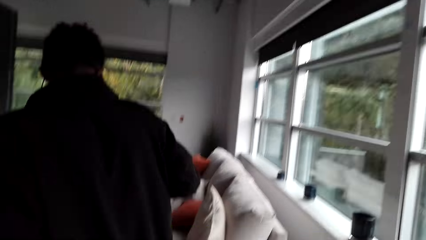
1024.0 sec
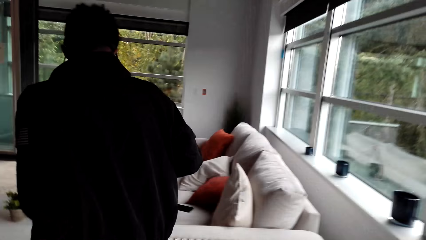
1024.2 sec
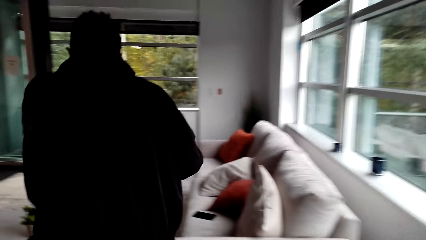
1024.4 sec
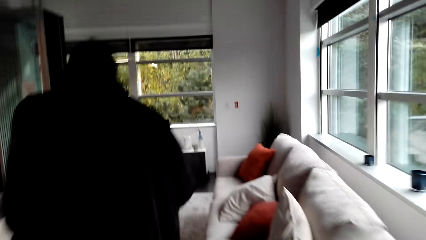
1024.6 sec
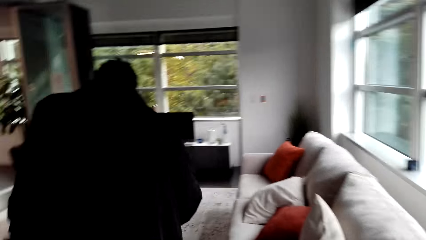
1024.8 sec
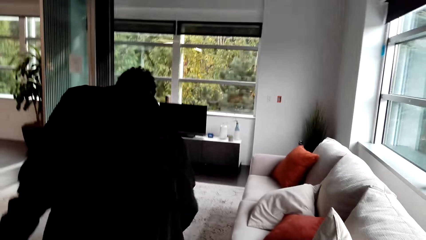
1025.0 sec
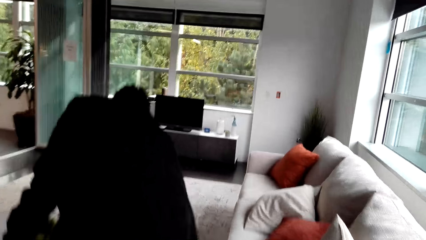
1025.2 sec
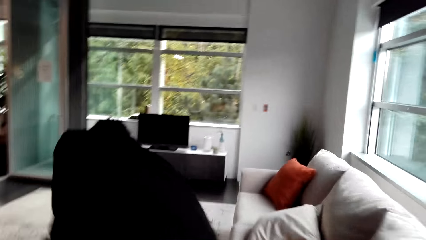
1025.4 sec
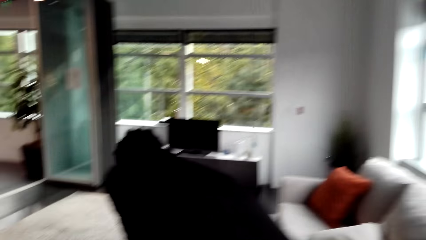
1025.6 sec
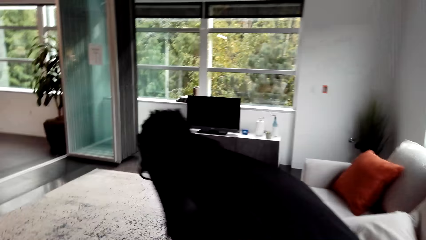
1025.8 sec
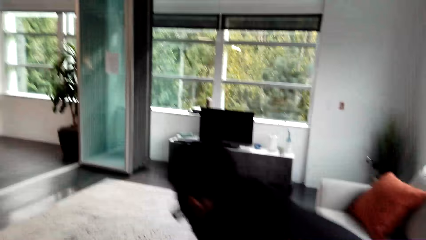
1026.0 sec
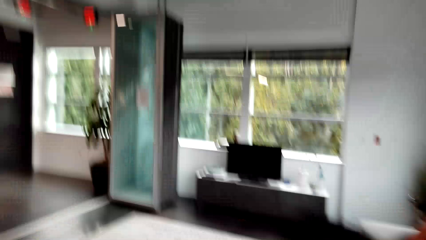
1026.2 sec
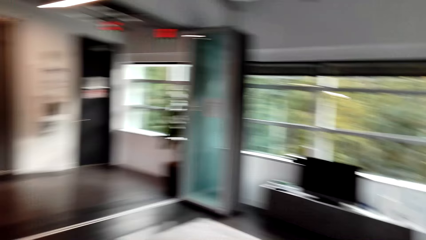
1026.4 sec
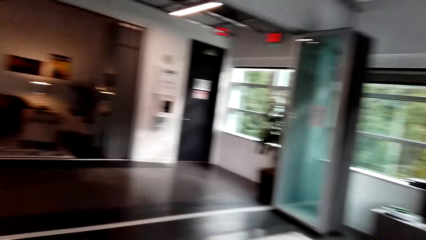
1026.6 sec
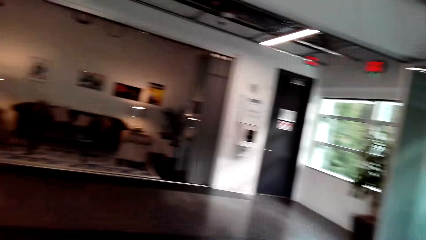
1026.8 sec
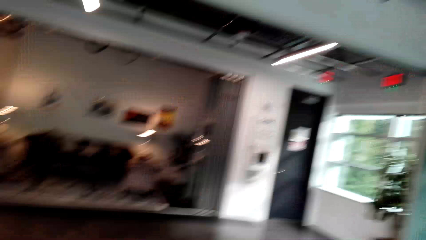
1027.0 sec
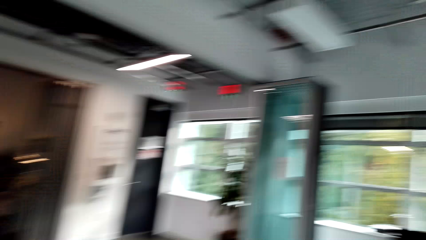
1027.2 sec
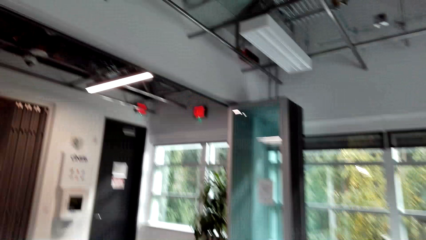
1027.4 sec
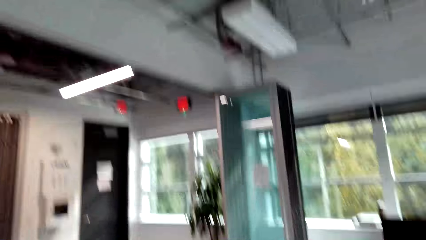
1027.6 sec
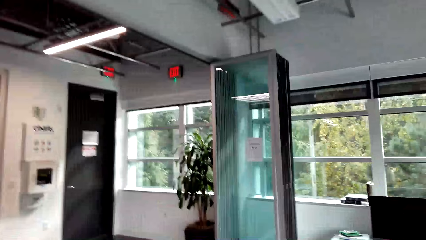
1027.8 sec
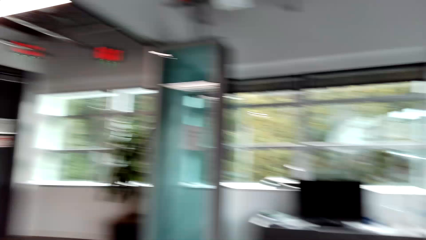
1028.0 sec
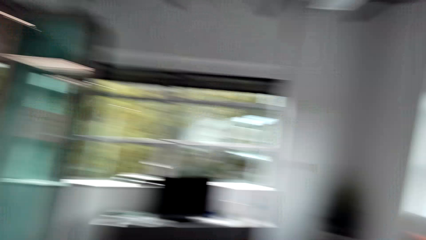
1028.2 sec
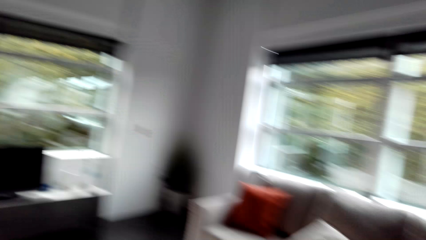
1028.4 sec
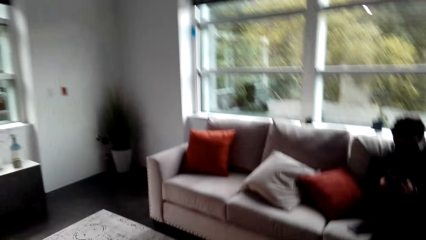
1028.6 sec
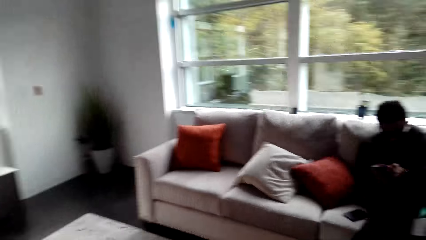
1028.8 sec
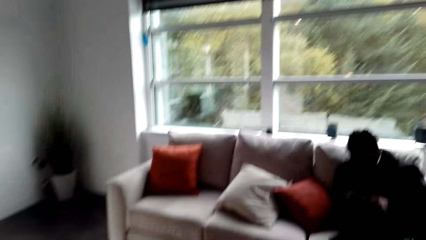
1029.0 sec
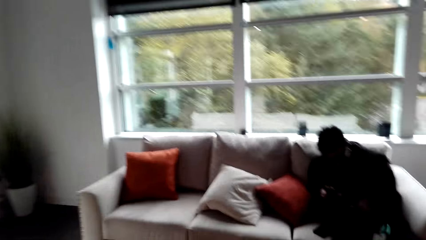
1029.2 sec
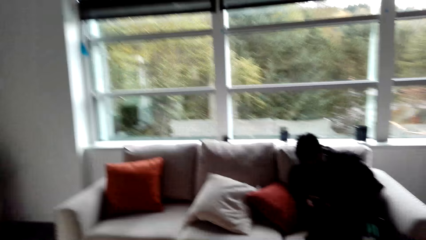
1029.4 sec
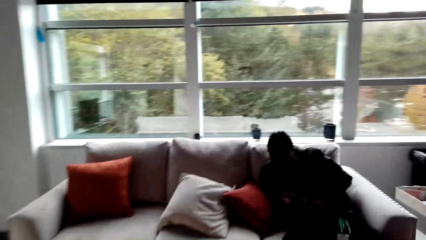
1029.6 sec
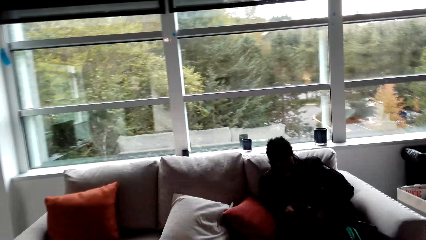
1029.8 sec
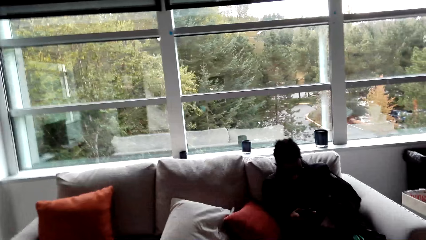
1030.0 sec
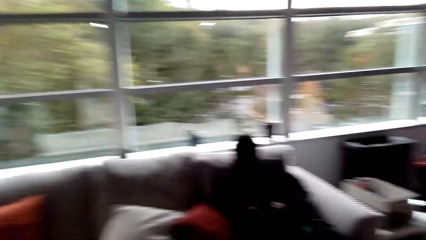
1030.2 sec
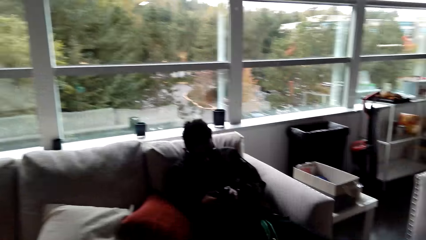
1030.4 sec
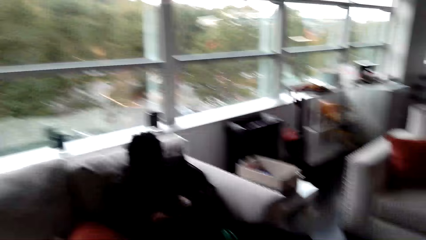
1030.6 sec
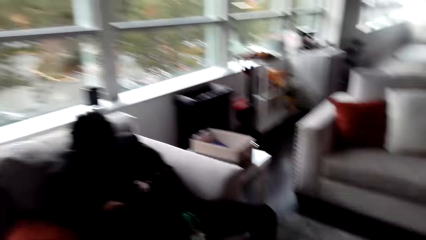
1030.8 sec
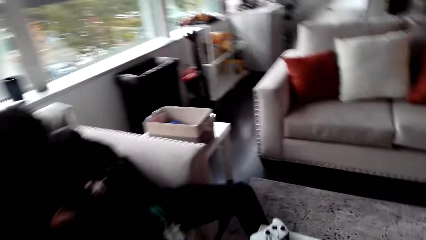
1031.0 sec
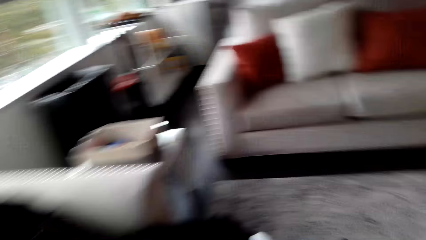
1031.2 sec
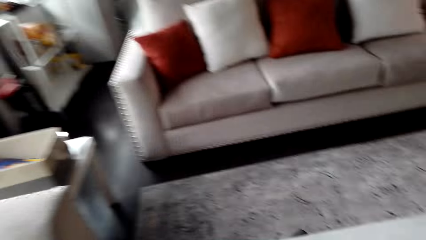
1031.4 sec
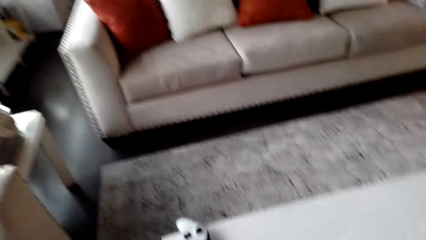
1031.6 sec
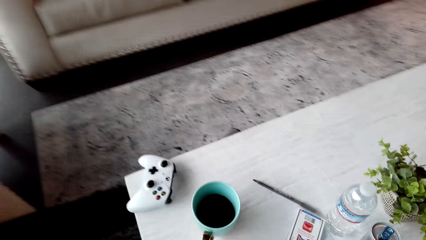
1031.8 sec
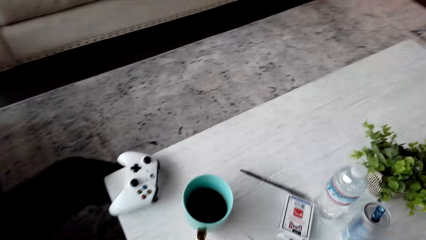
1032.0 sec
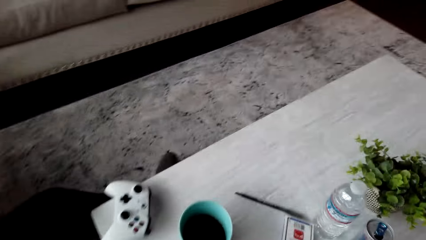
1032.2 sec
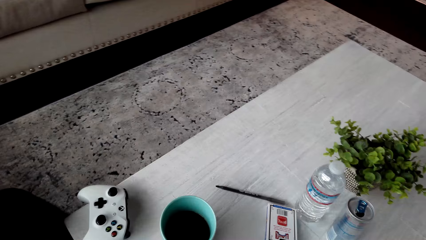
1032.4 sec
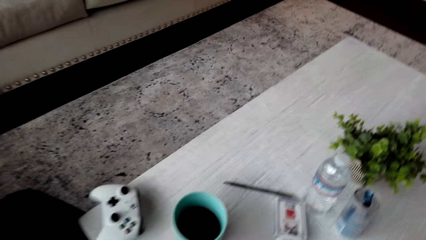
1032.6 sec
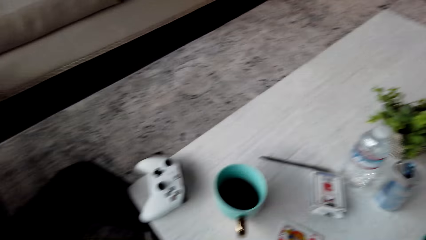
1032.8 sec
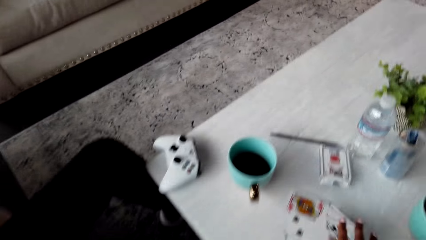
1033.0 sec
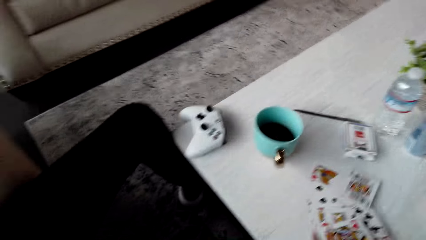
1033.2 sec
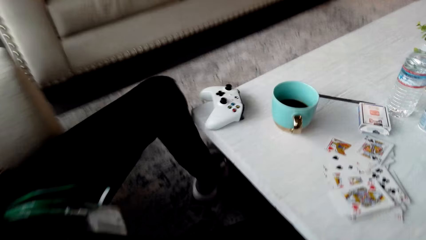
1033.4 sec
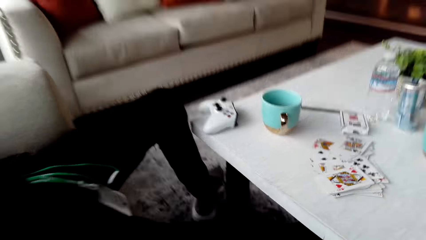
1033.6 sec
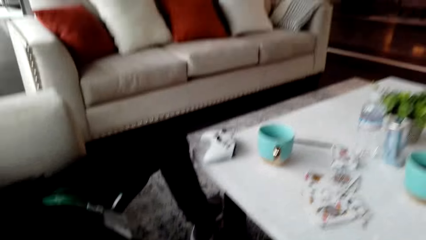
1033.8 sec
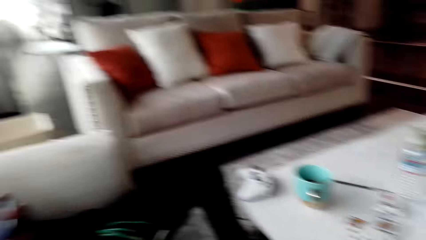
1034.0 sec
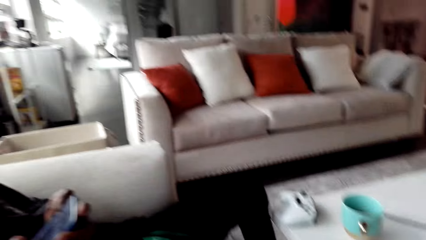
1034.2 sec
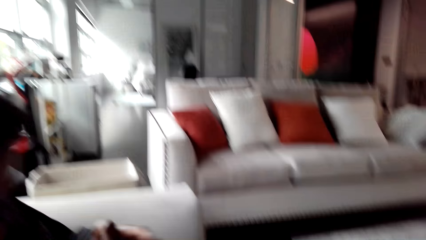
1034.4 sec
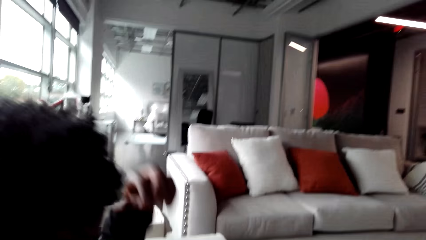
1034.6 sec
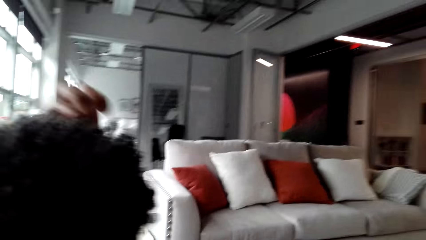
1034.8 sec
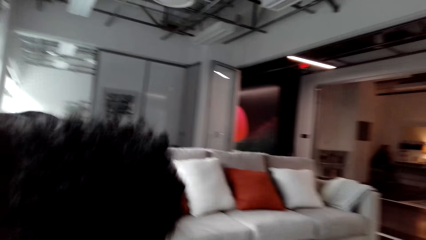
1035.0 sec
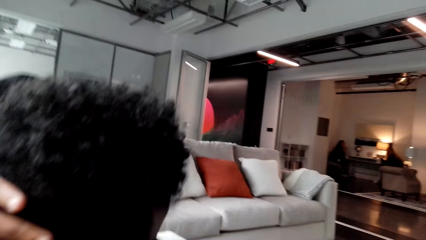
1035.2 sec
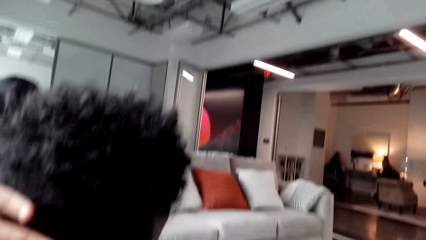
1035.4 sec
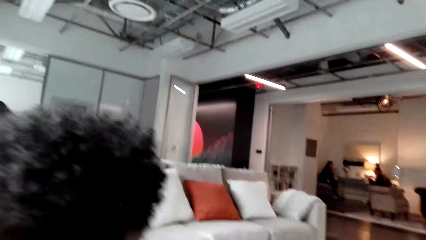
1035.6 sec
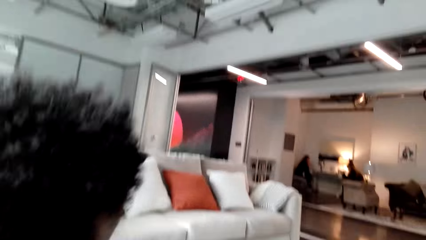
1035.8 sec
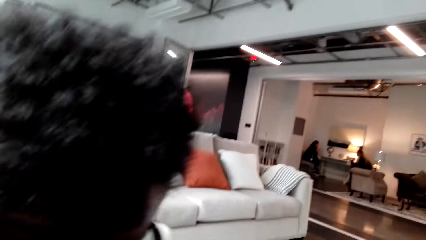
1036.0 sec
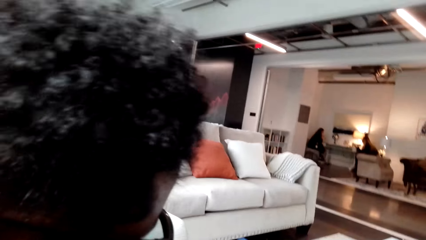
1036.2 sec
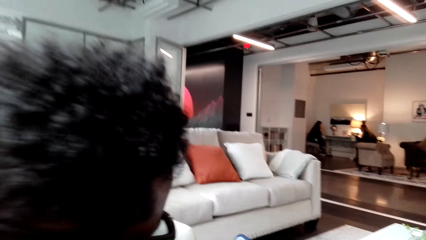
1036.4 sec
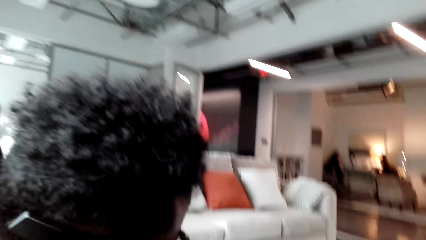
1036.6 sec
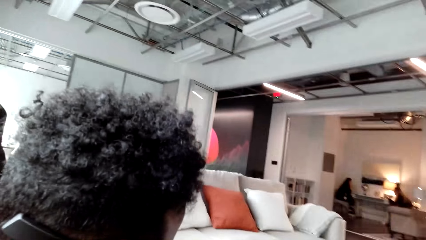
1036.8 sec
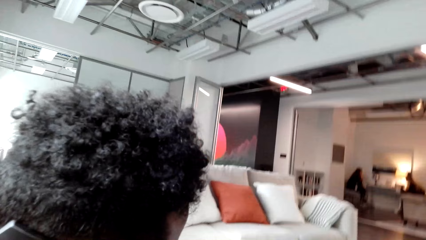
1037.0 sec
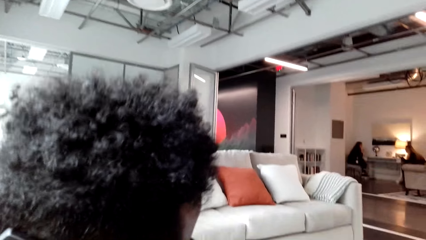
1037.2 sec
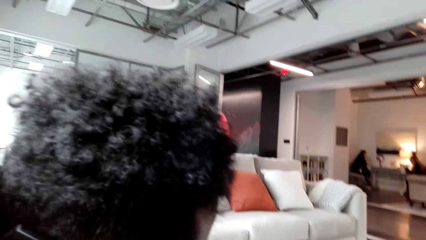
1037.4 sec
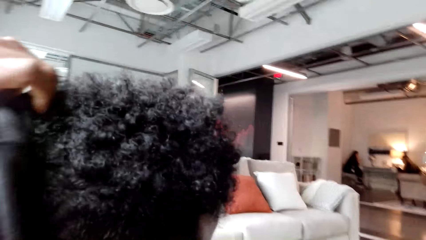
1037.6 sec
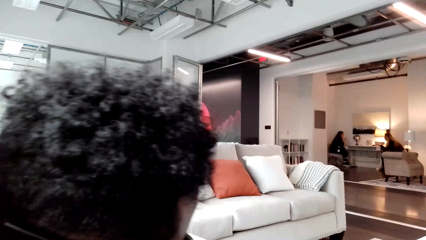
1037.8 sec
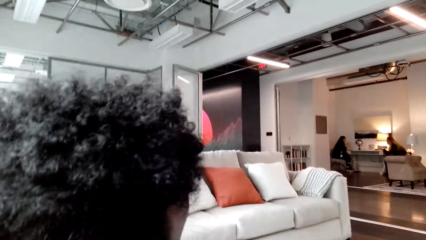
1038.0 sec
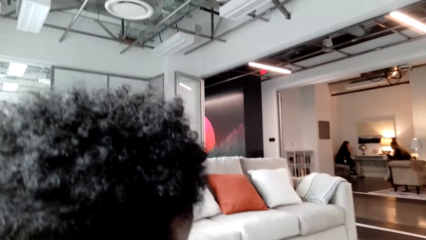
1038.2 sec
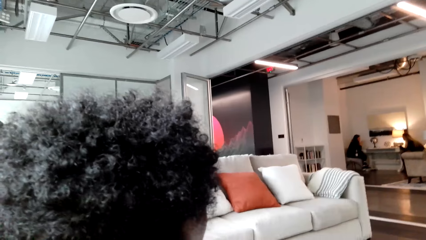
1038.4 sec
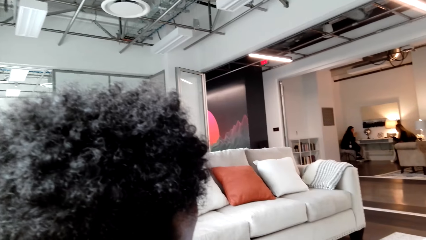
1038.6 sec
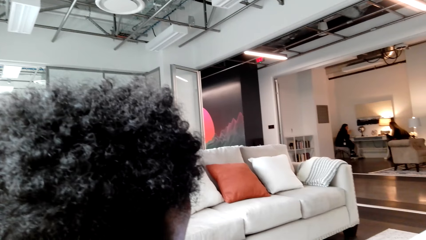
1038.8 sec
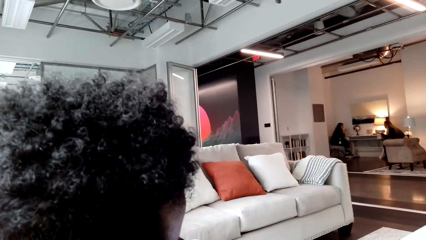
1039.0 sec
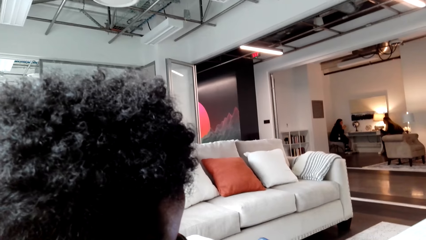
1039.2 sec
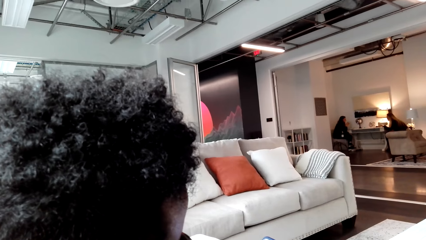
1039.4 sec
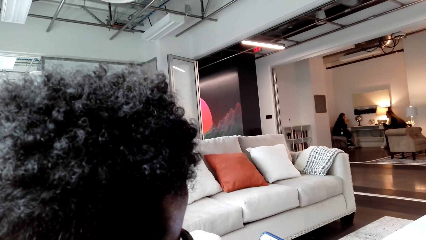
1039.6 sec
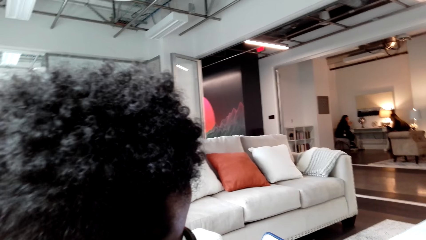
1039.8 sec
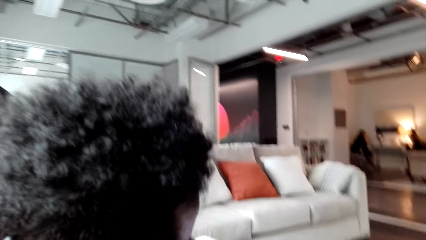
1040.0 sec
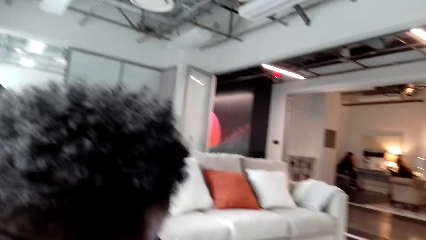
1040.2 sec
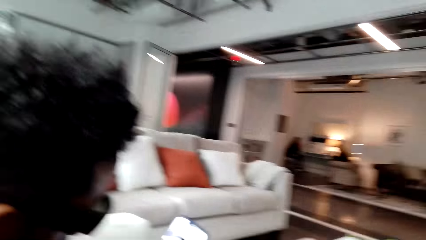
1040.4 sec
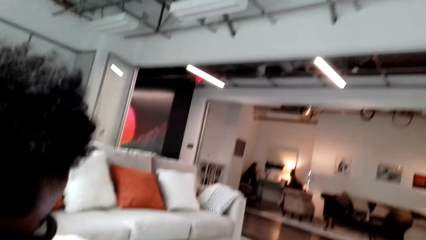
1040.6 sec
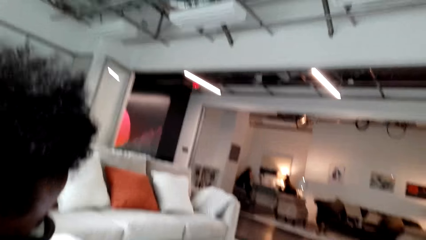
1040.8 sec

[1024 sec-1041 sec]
The man sits down. The camera wearer moves around. The man moves his hands. The camera wearer has put cards on the table.
